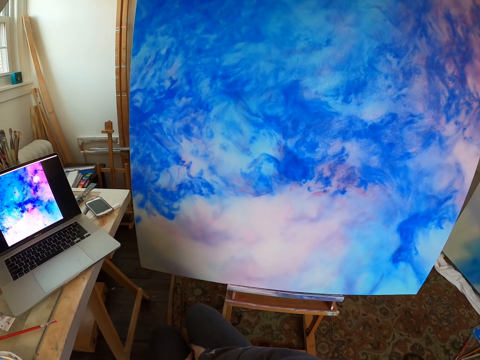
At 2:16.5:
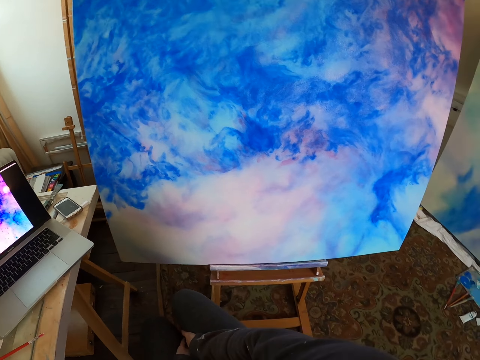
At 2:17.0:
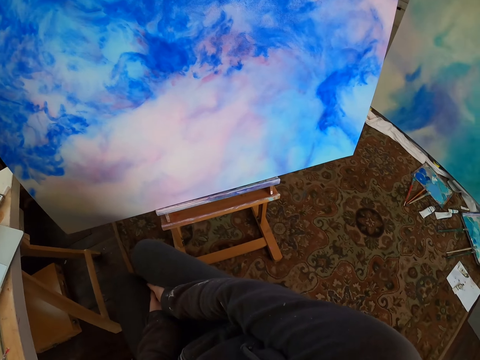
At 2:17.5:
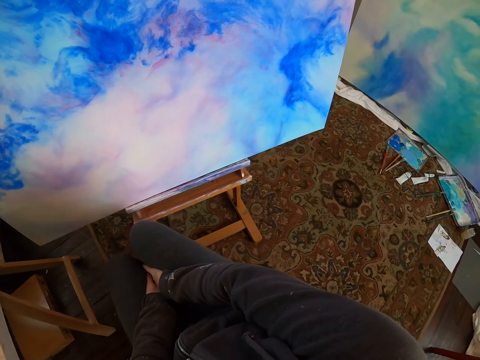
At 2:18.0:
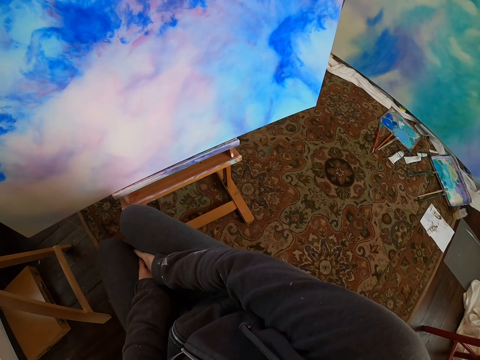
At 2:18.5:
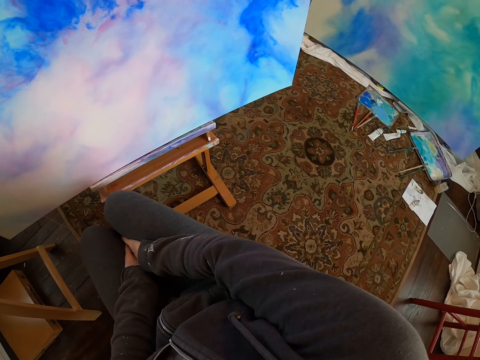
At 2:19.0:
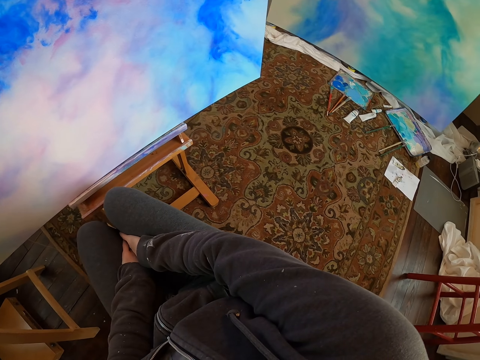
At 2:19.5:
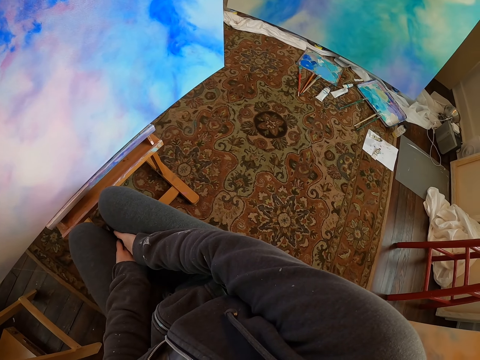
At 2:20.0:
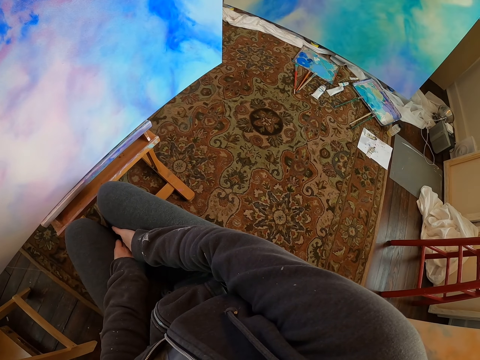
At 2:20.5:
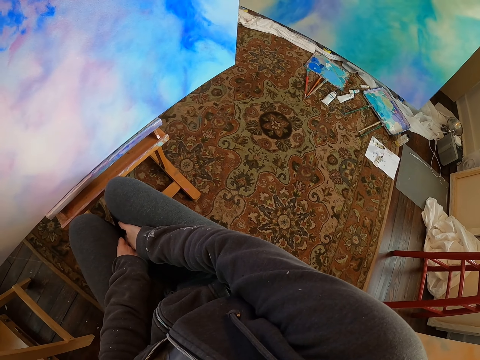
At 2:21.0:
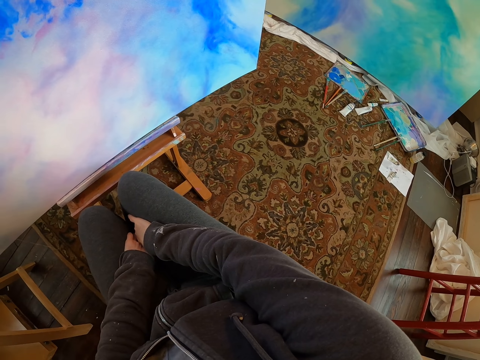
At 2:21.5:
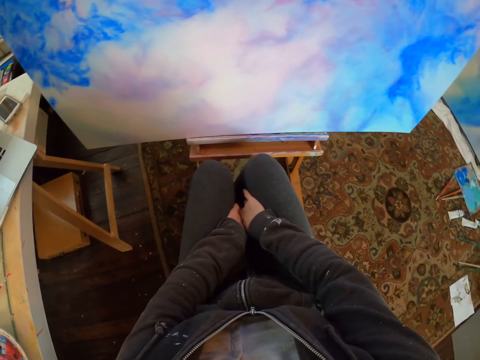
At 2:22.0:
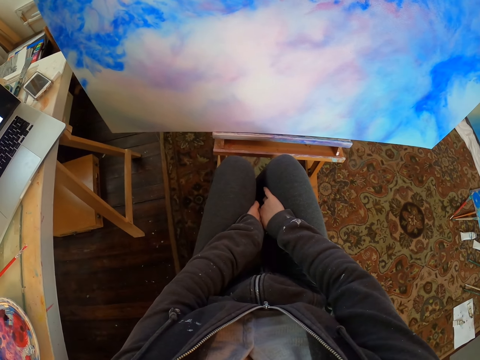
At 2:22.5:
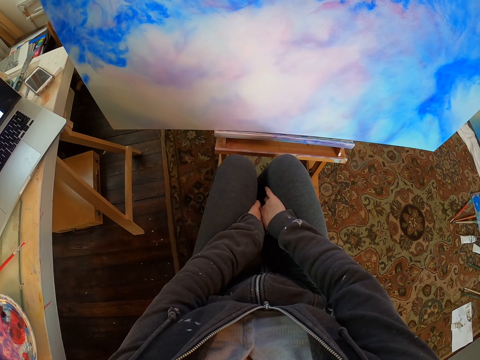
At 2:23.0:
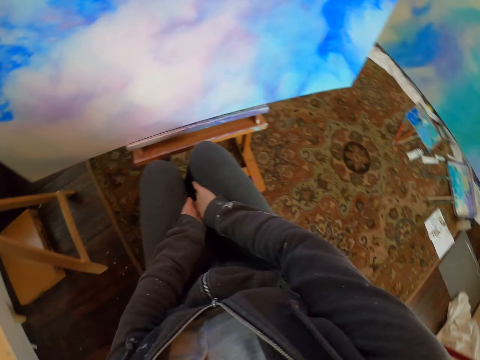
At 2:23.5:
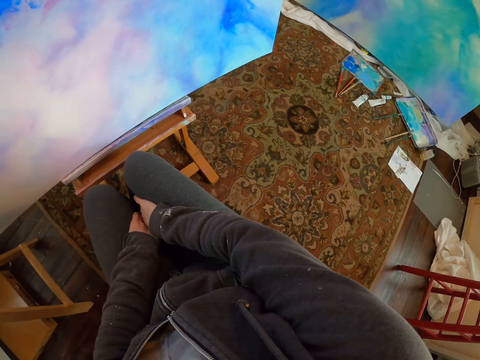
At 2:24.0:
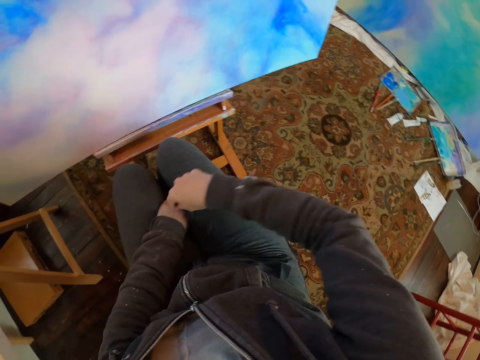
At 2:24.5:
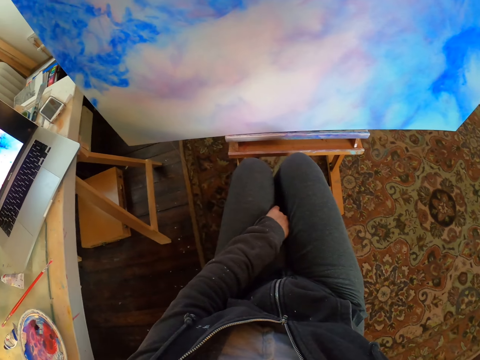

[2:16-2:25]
The camera wearer looks at the canvas. They turn around the canvas. They raise the right hand towards something.
